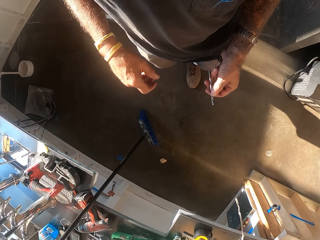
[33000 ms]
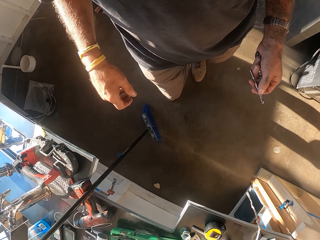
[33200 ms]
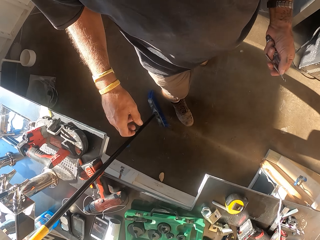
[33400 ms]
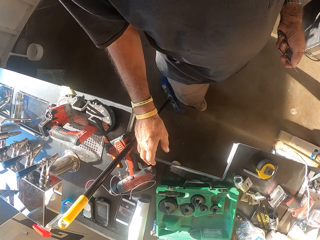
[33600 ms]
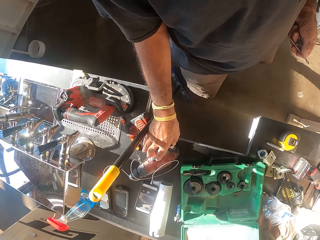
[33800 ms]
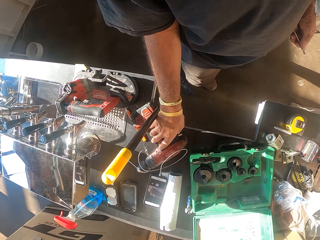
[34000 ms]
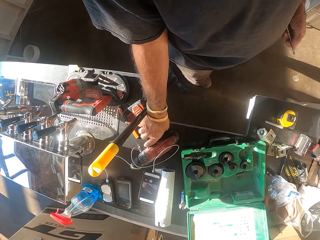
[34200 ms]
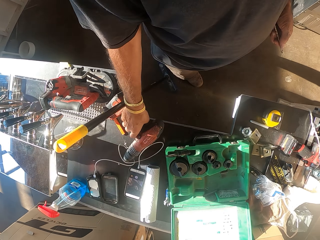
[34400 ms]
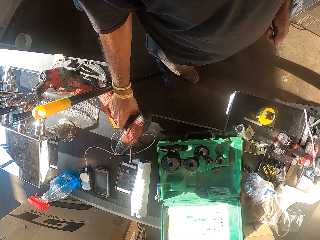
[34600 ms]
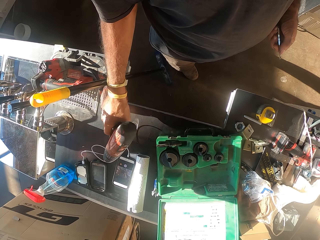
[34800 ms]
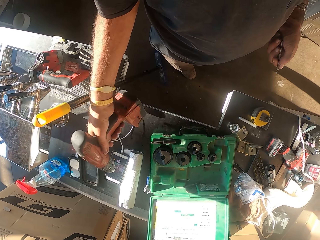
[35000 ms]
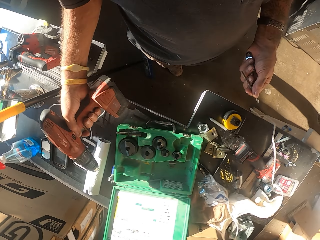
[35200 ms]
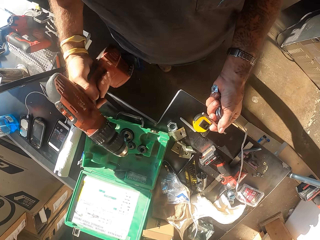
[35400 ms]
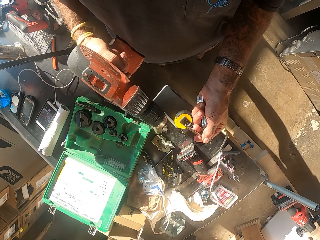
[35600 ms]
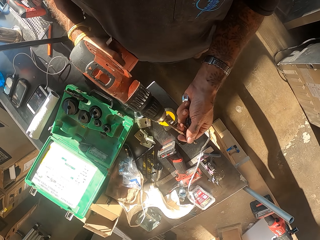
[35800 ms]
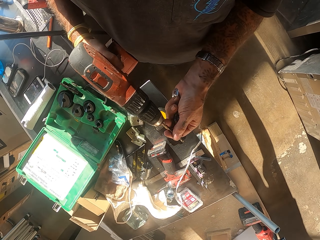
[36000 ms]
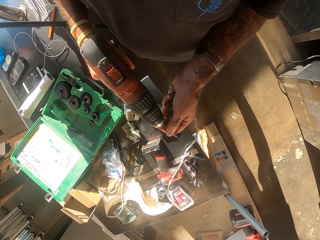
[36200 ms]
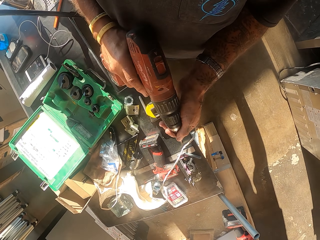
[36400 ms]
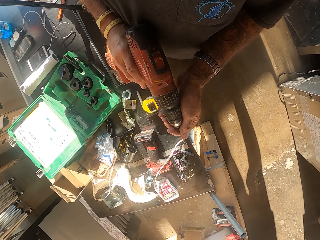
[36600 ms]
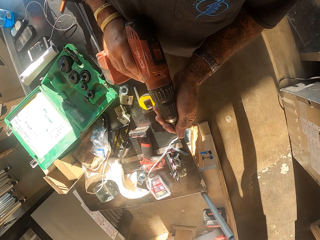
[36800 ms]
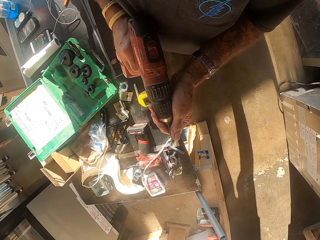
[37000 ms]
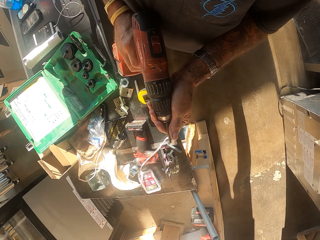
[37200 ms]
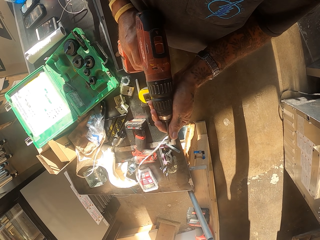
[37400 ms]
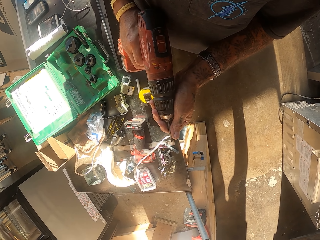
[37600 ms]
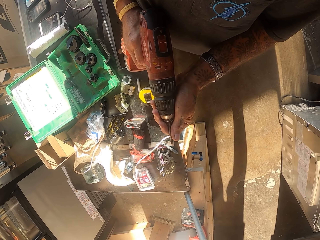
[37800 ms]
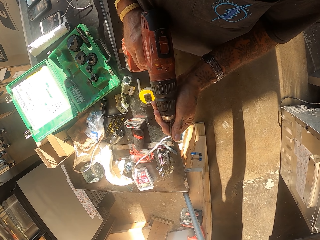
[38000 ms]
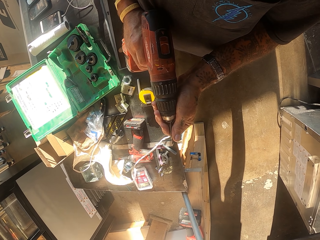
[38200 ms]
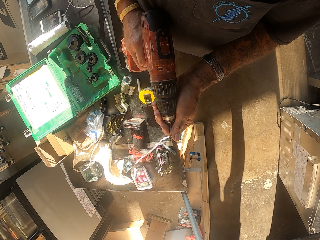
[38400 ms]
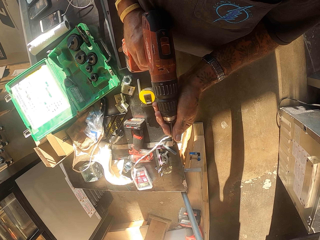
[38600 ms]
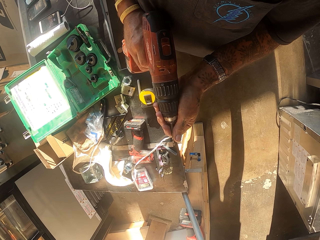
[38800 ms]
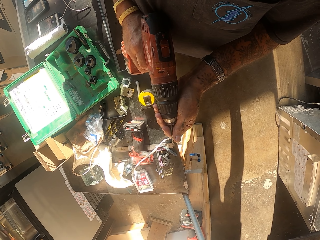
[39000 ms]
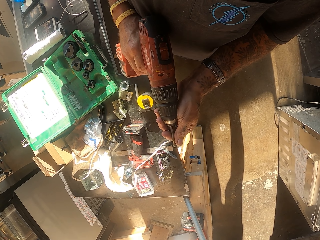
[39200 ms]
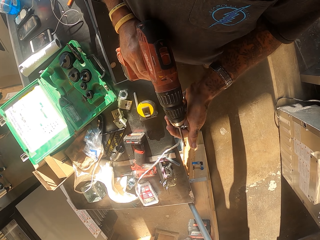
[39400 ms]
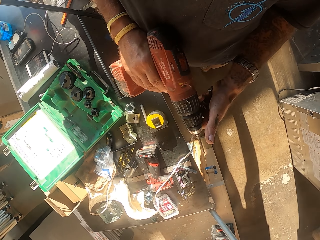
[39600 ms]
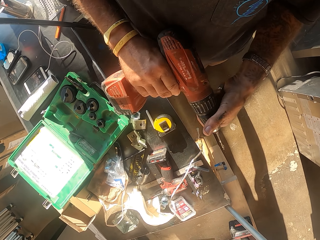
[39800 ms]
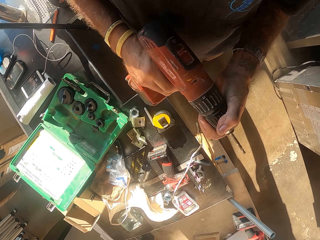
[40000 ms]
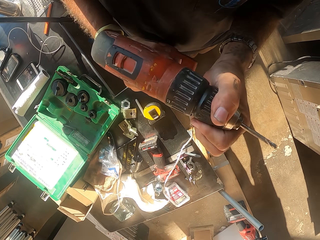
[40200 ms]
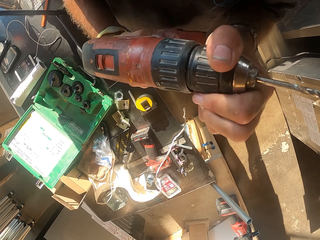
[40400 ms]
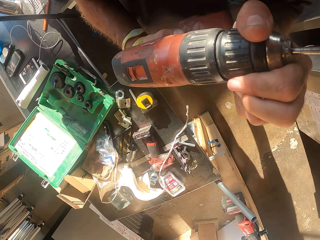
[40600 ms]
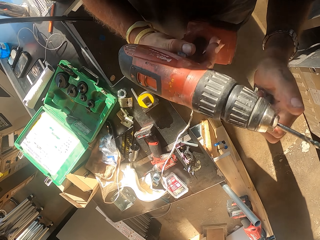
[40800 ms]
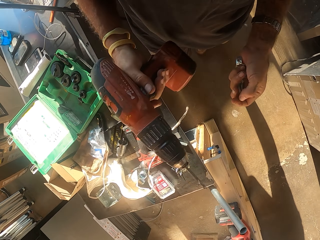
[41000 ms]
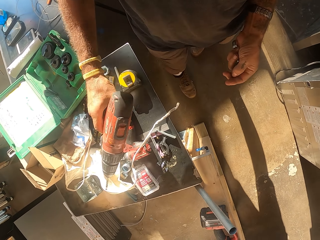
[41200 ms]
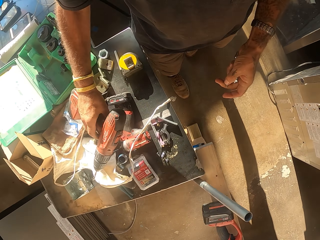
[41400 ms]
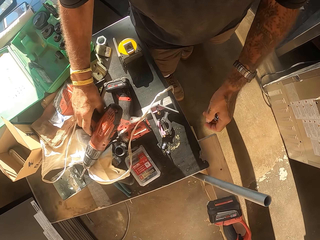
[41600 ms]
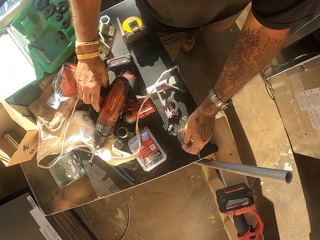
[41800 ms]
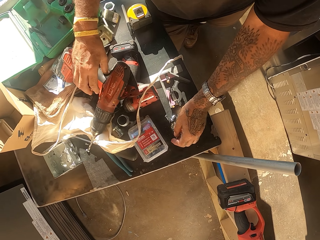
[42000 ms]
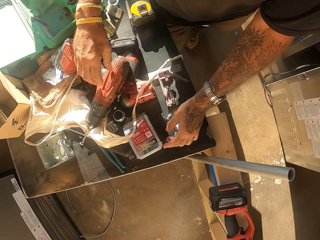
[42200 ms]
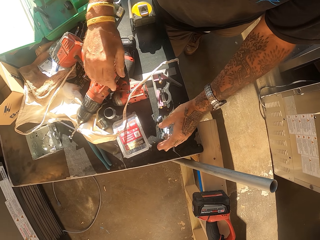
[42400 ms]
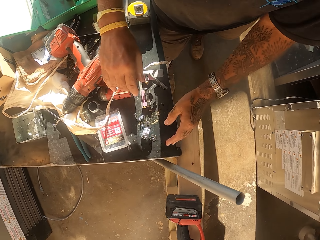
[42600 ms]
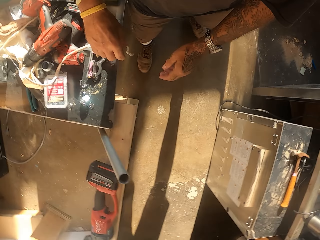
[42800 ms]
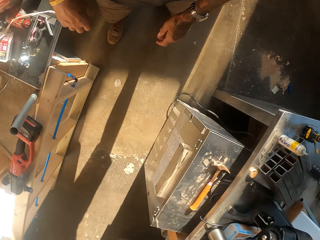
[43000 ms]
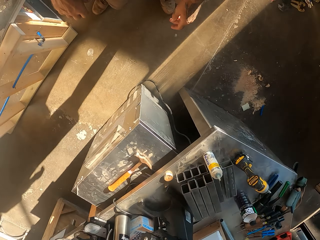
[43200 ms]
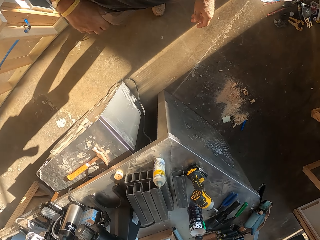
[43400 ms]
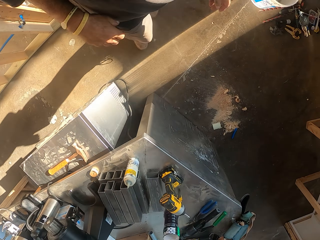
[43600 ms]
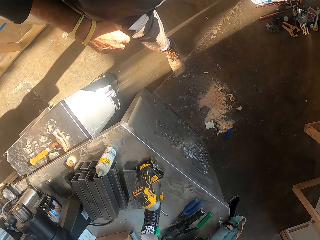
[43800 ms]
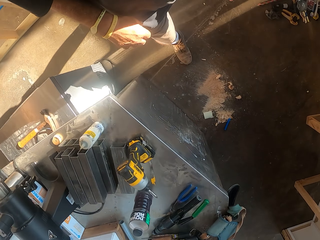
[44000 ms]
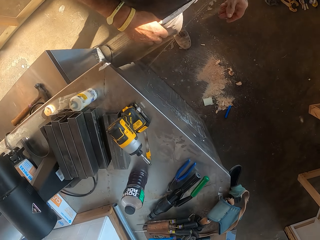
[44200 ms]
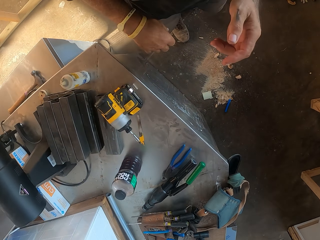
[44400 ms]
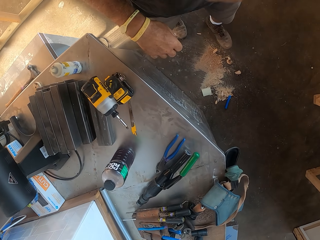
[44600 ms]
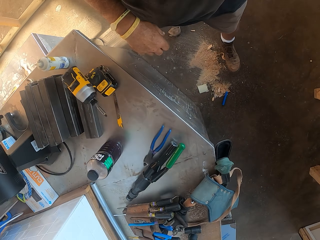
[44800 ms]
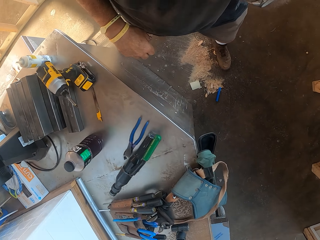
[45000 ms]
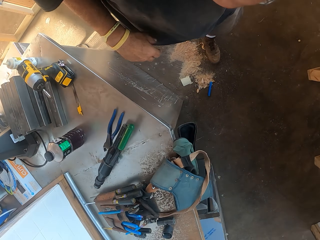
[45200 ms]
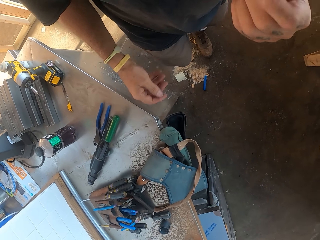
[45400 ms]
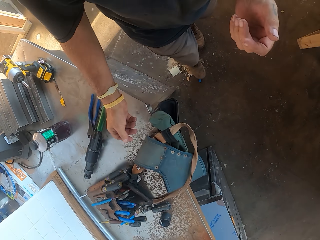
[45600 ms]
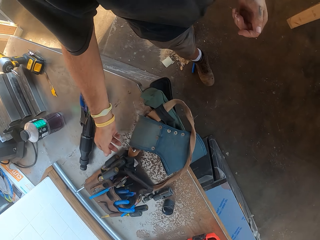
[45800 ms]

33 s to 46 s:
The camera wearer picks up the drill machine or drill on the counter and holds the drill. They fix the drill bit on the drill machine. They pick up the drill machine on the counter. They put the drill on the table. They walk in the garage.

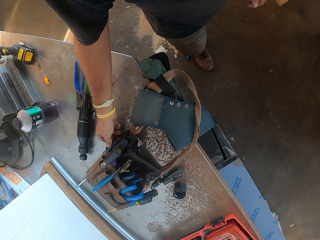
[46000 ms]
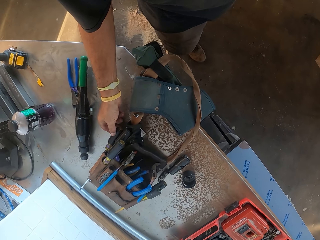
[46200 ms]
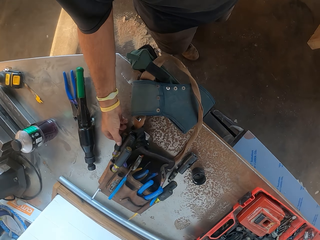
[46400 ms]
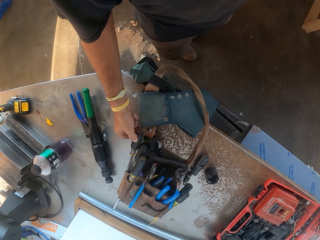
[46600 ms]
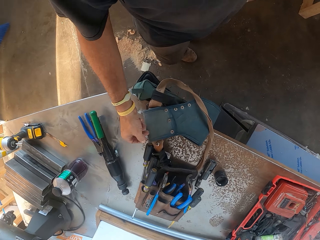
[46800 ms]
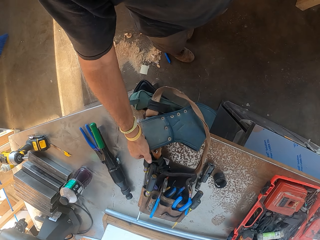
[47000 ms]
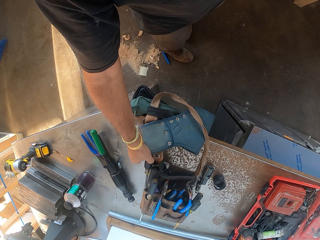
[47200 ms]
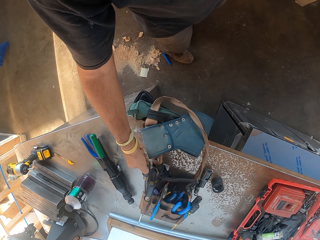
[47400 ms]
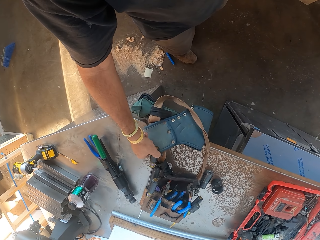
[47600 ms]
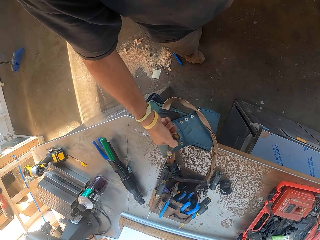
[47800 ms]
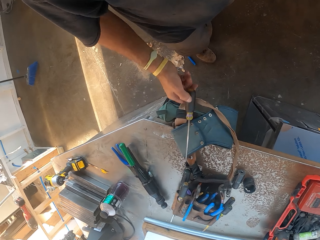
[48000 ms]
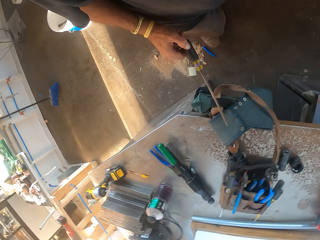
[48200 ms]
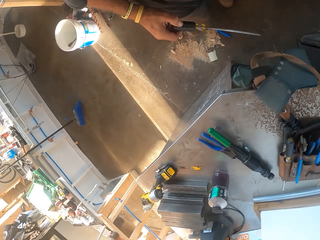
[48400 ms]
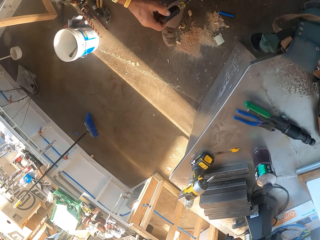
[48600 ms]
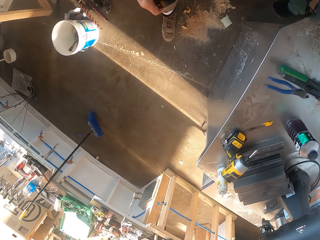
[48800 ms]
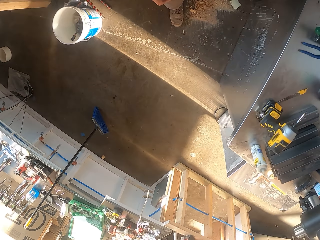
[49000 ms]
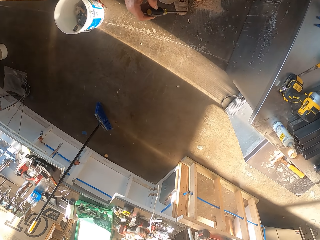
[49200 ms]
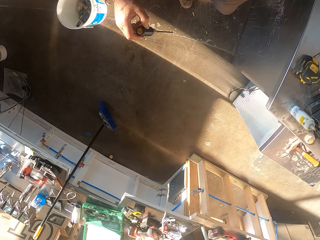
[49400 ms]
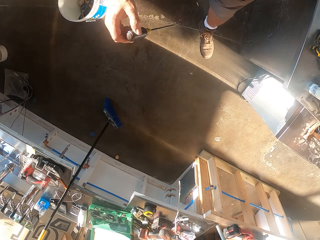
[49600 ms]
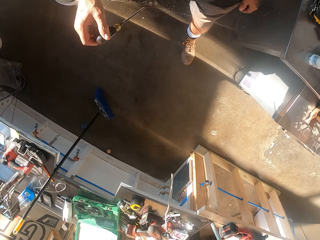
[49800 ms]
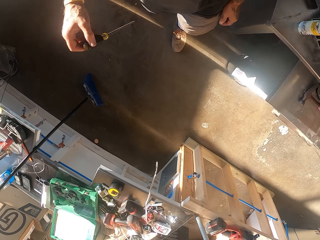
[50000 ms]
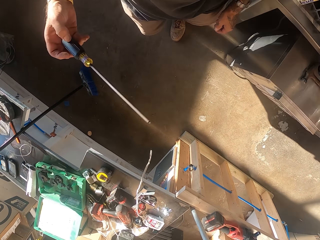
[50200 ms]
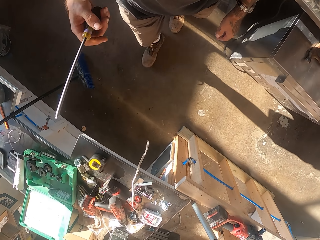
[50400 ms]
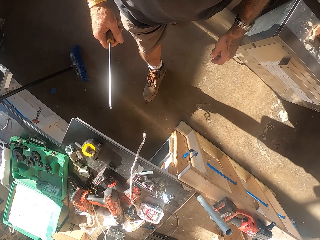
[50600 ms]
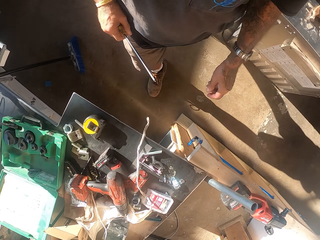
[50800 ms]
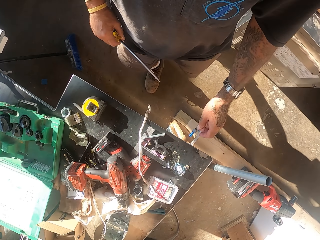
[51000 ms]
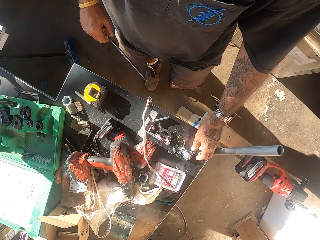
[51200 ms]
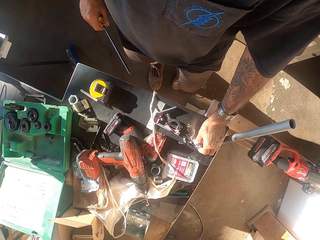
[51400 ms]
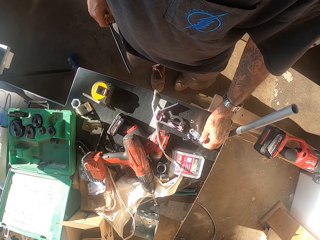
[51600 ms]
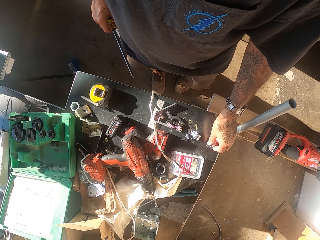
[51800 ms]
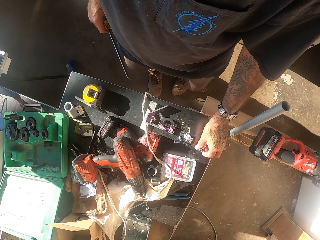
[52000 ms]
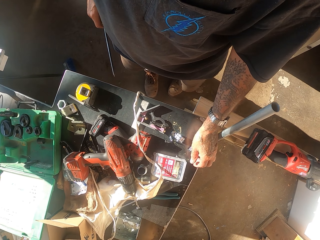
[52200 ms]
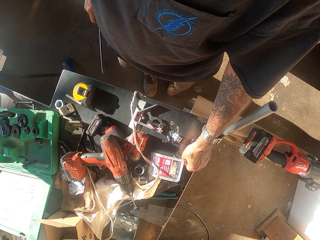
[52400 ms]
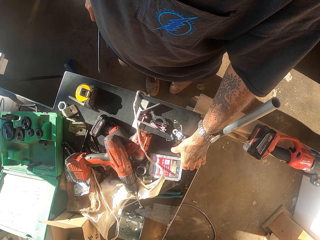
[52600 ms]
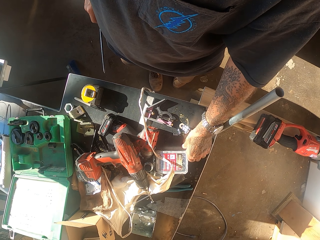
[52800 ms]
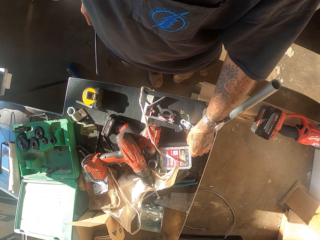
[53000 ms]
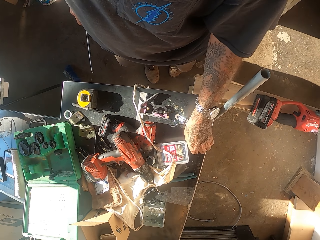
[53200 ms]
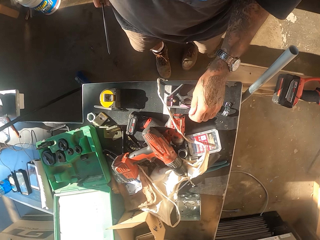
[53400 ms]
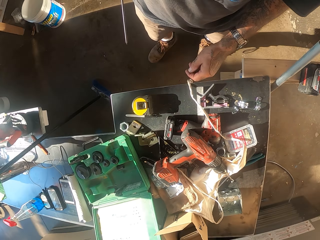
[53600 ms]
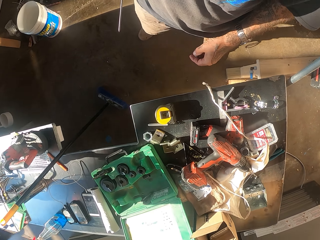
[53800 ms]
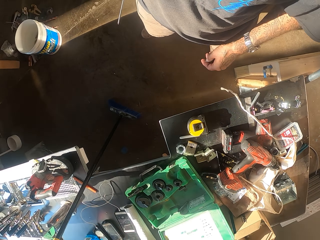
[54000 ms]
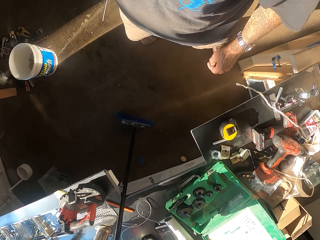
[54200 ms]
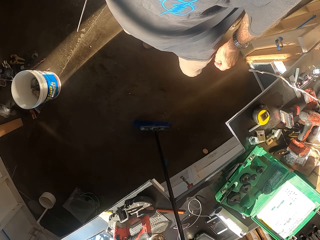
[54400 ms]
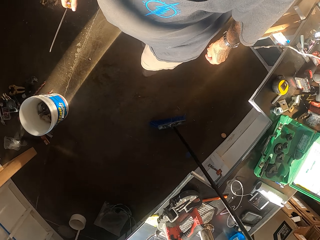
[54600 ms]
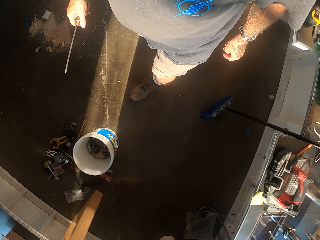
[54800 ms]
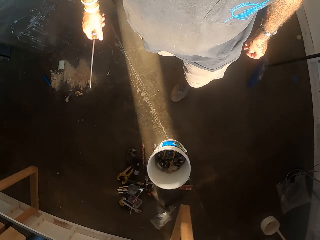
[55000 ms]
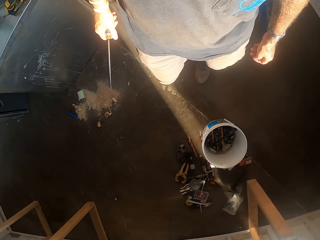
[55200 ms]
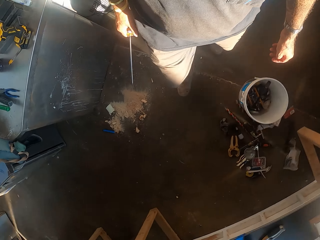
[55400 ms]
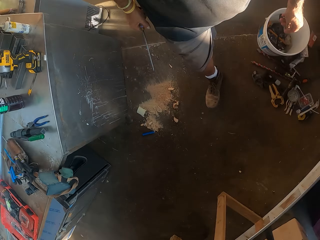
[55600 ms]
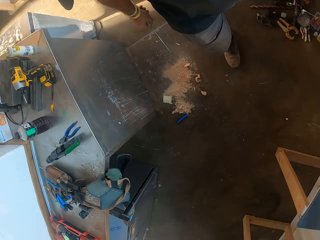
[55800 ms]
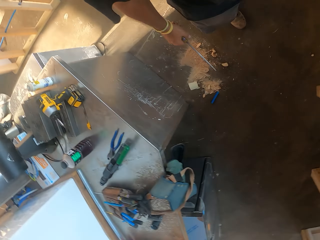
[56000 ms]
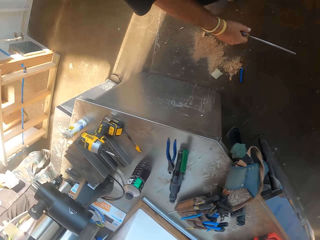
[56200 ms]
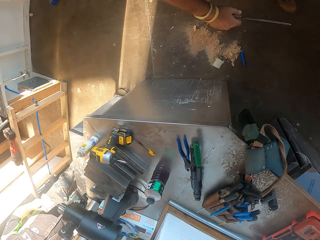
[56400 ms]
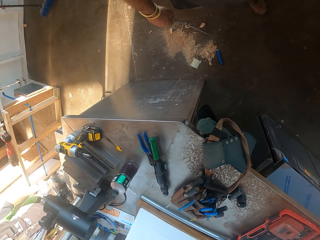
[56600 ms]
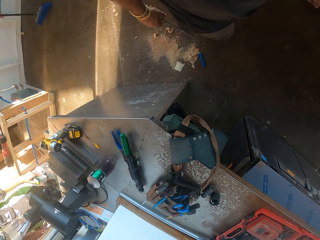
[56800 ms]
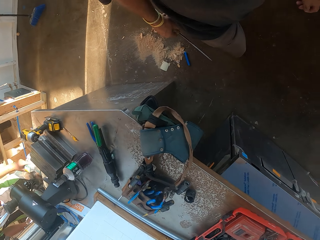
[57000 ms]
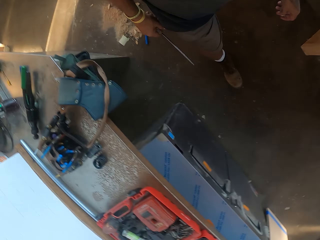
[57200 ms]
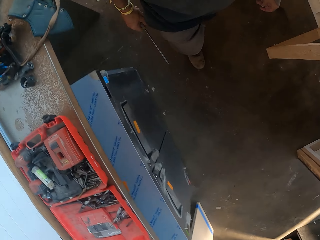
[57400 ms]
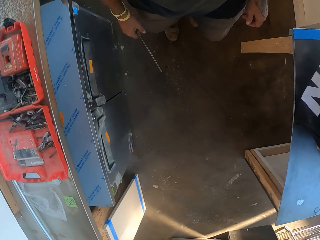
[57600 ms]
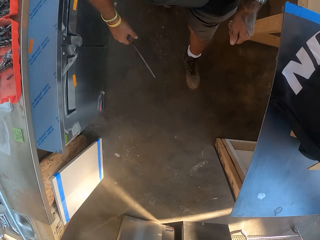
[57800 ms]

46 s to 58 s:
The camera wearer picks up the screwdriver on the counter and holds the screwdriver. They walk in the garage. They pick up a bolt on the counter. They walk in the garage. They hold the screwdriver.
